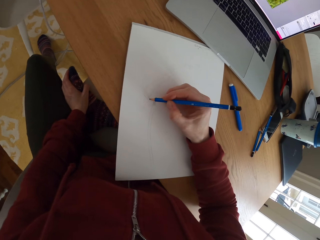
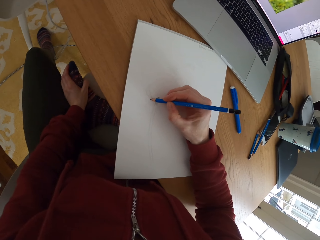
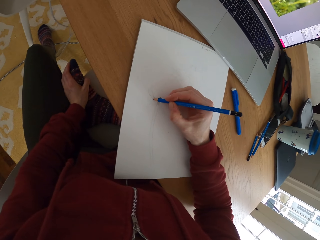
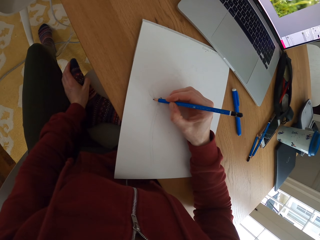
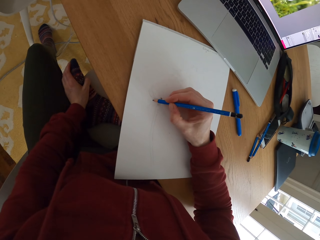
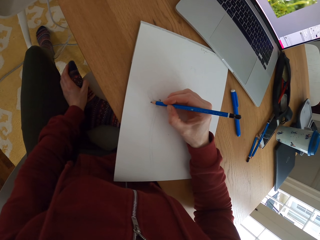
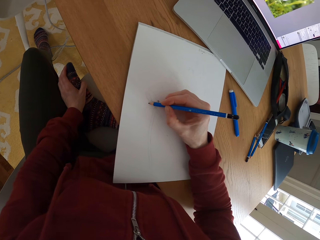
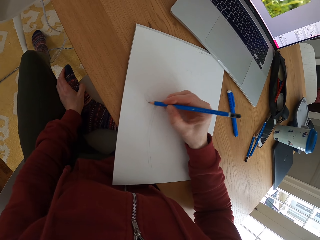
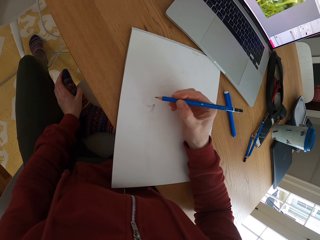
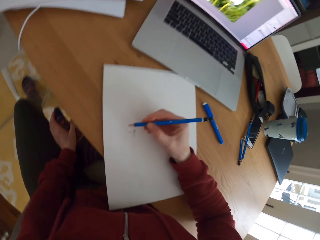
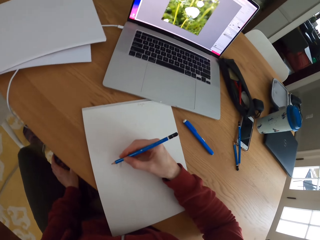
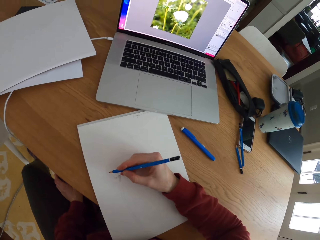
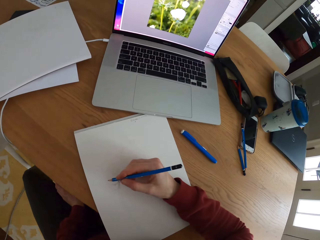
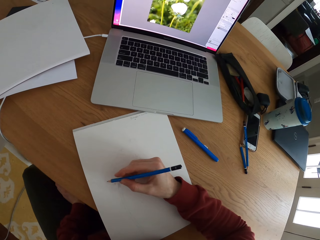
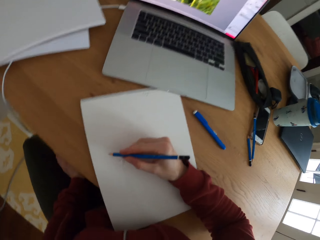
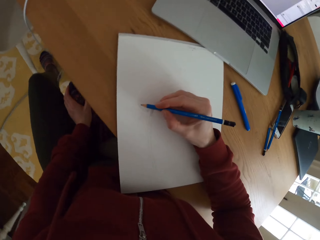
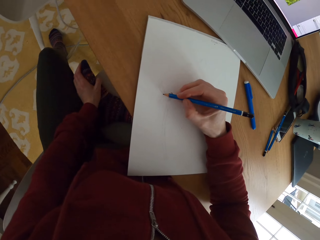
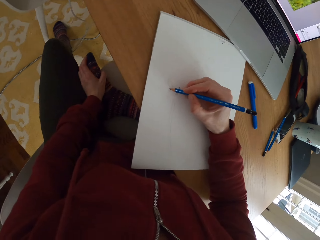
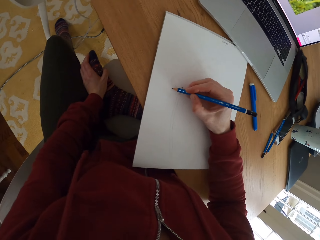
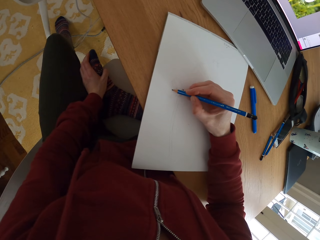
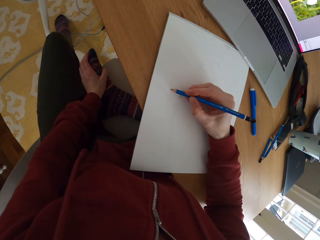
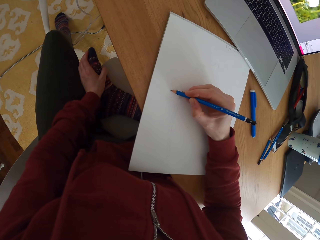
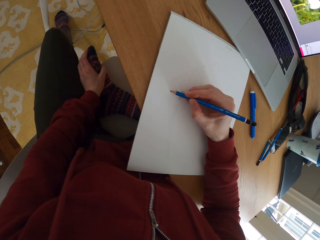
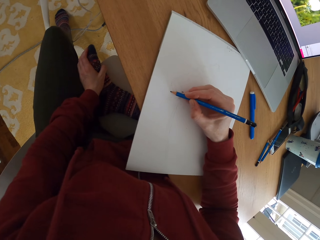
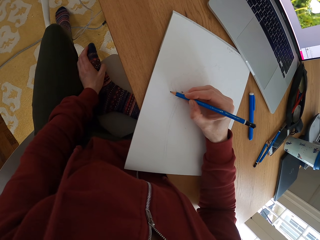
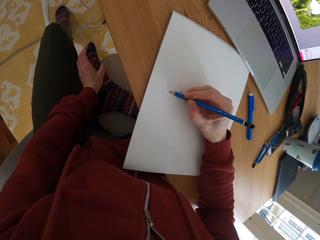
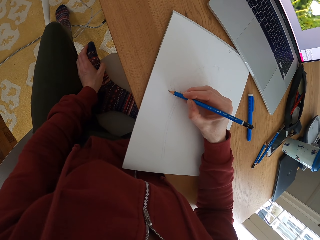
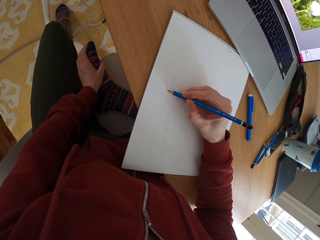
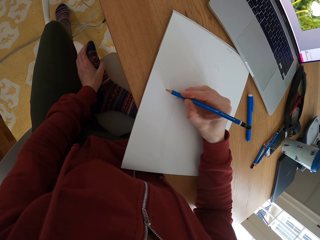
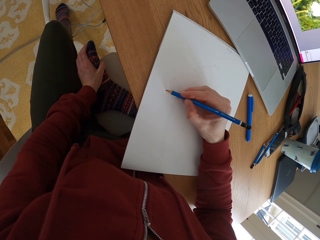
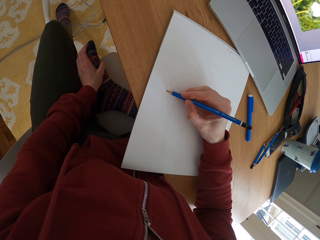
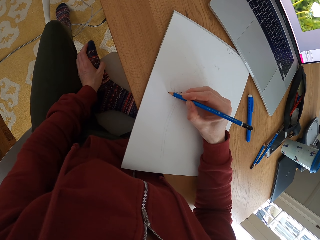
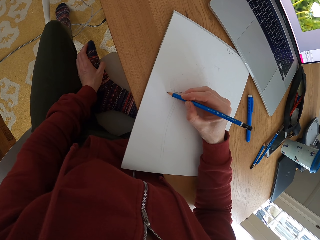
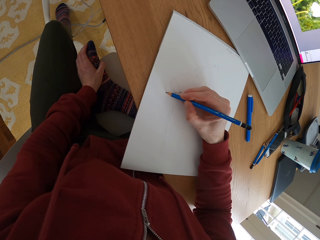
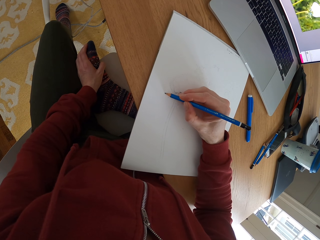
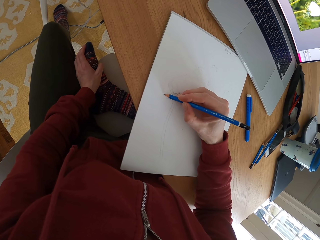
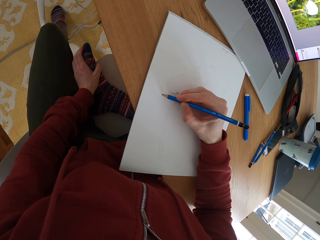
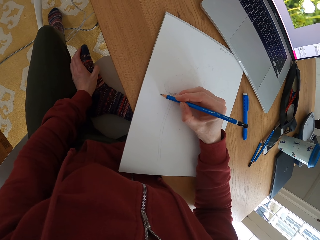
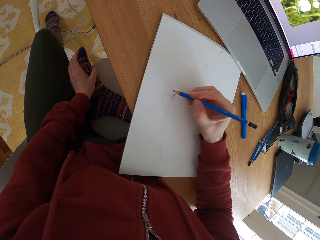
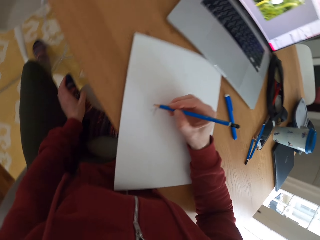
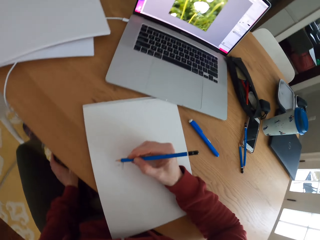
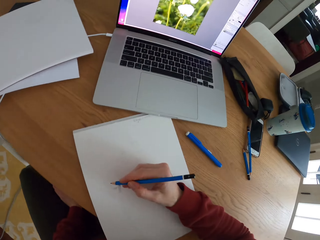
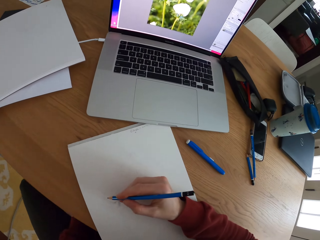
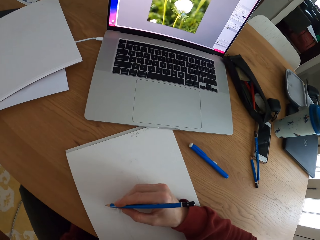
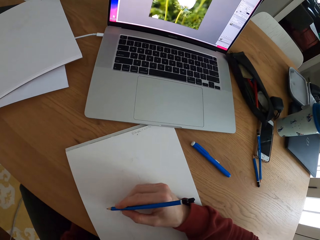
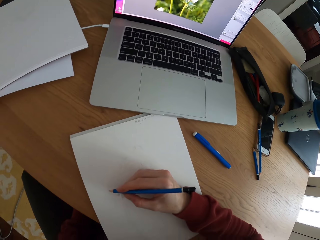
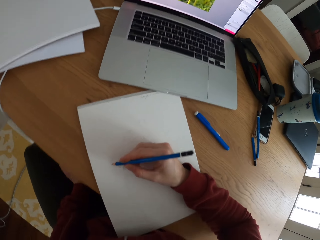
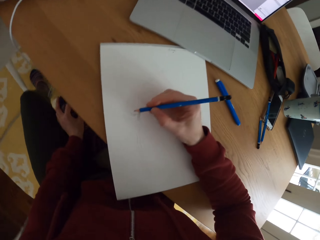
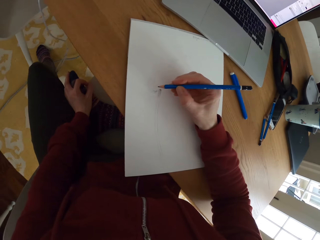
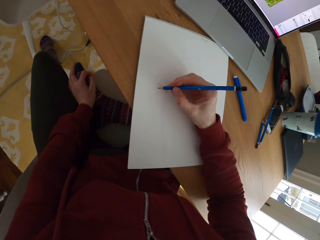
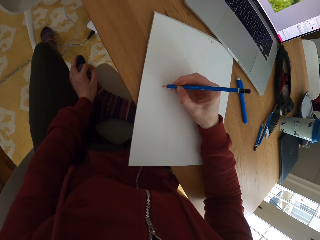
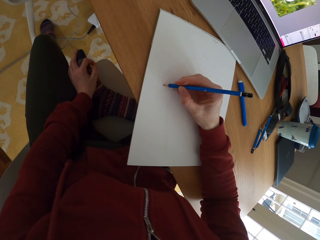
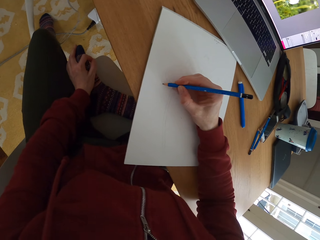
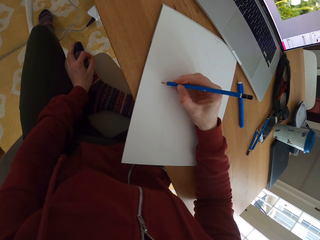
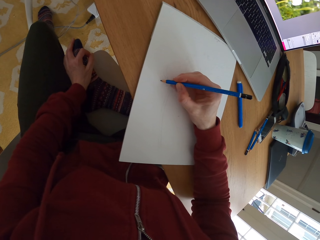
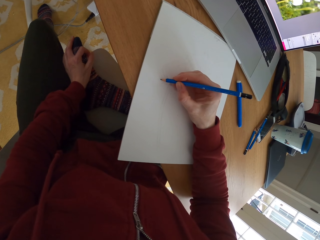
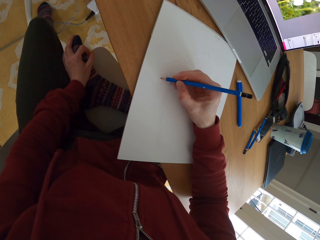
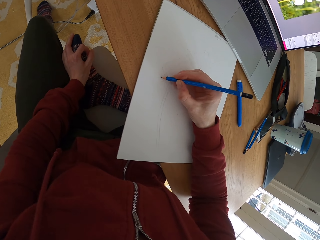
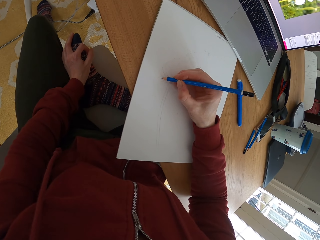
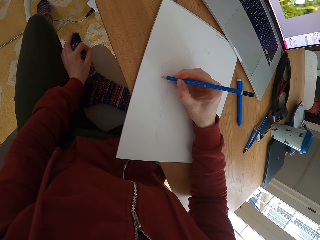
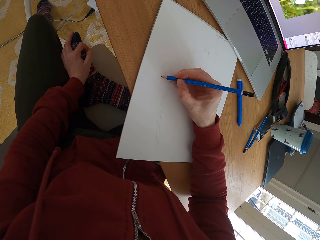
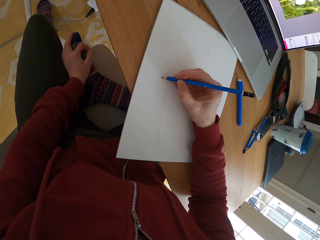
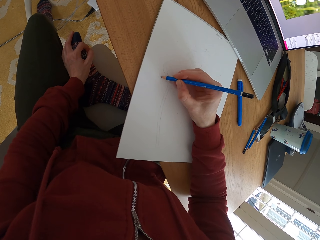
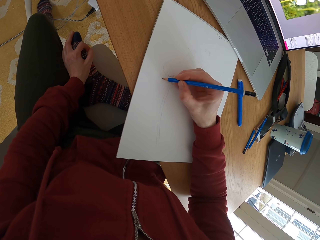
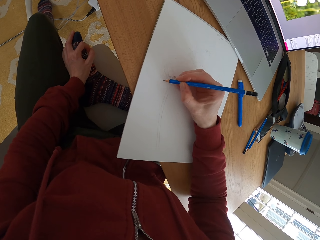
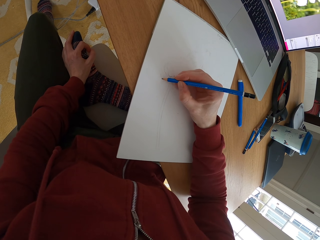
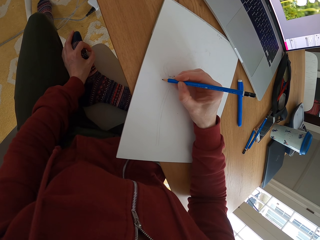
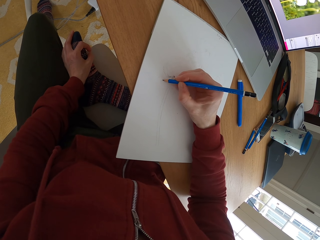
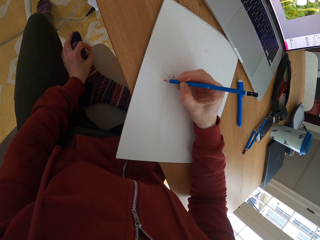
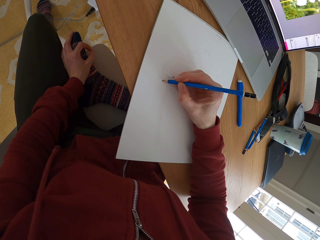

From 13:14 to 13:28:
The camera wearer draws a sketch. They stare at the laptop. They draw a sketch. They stare at the laptop. They draw a sketch.

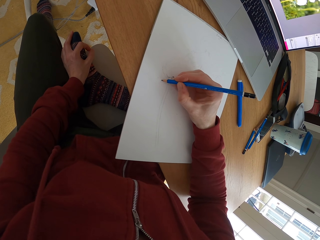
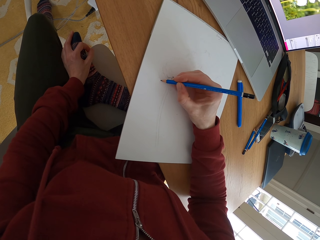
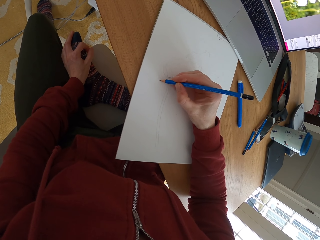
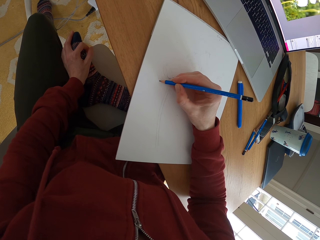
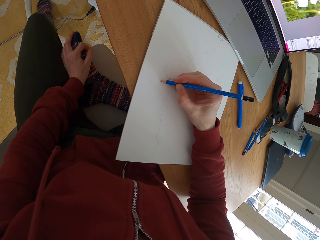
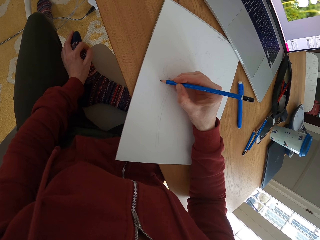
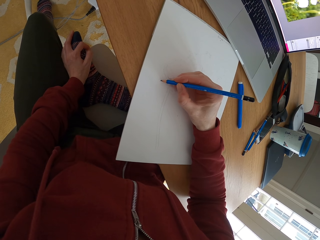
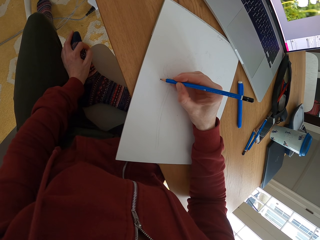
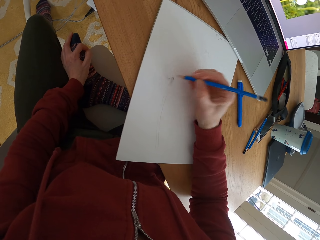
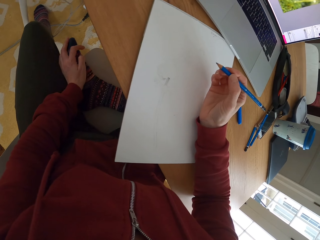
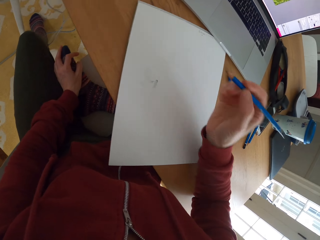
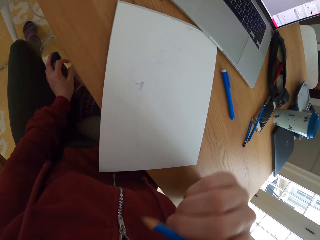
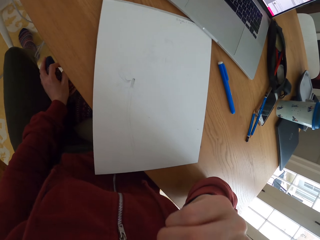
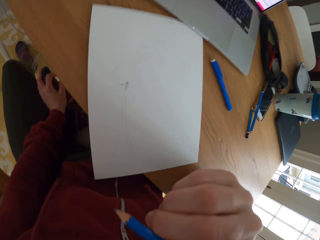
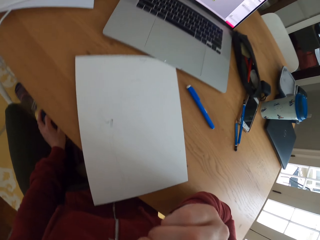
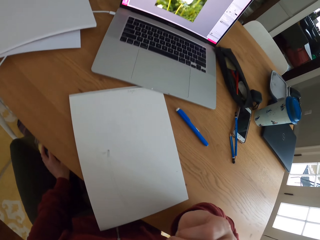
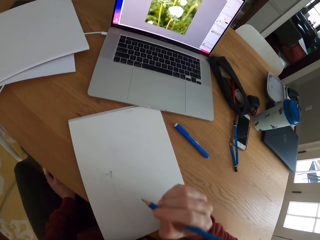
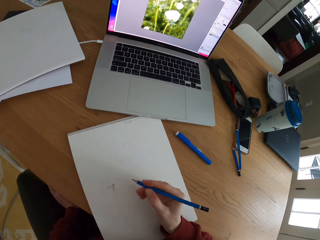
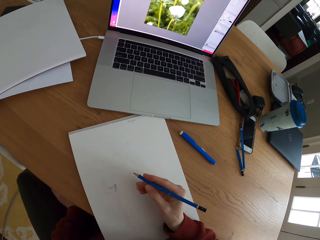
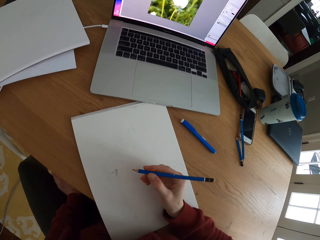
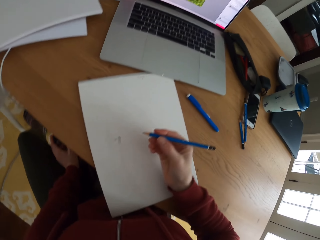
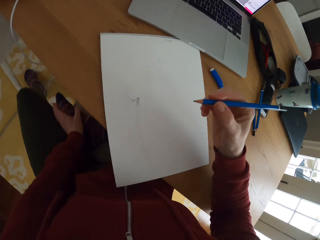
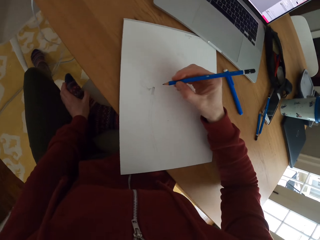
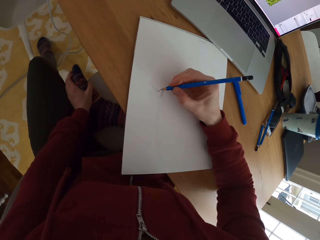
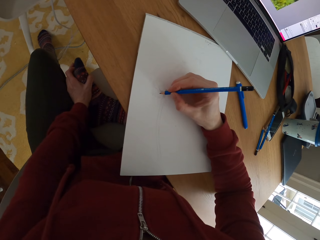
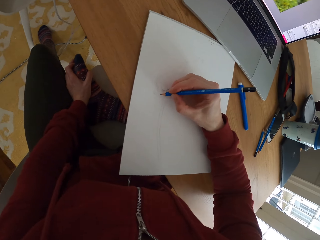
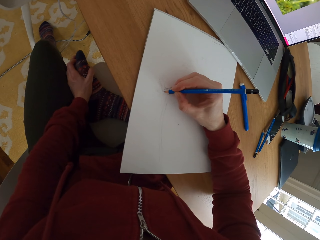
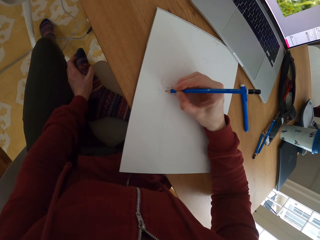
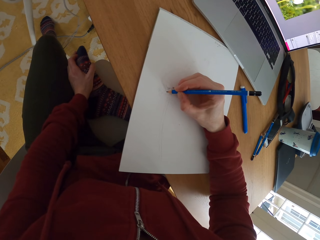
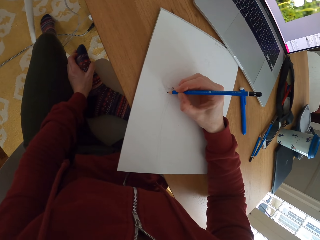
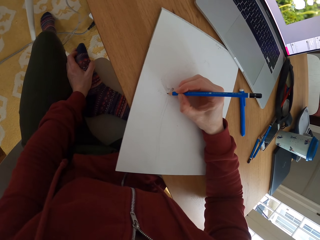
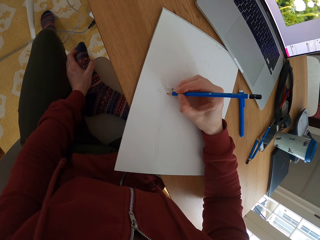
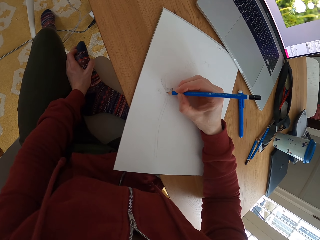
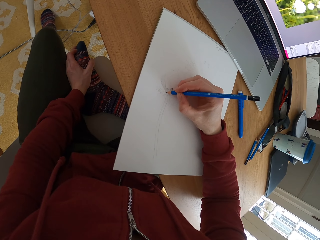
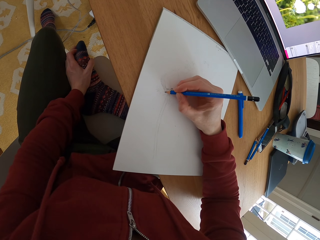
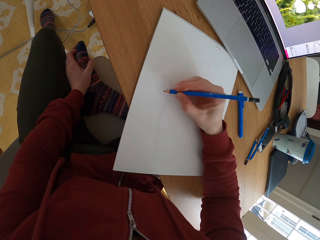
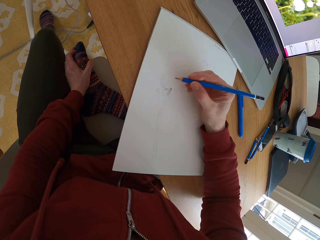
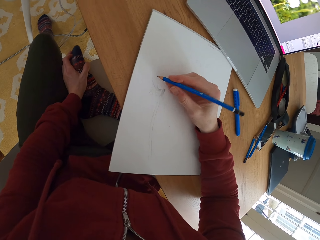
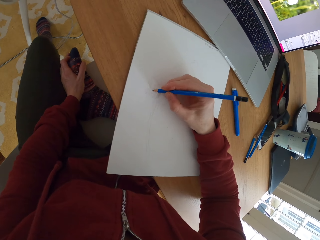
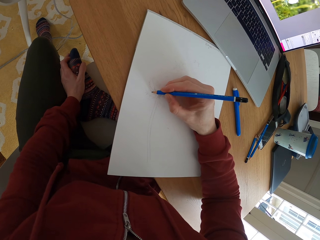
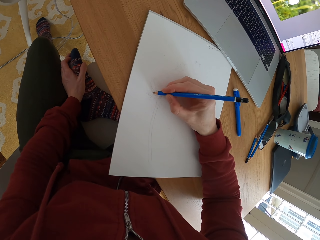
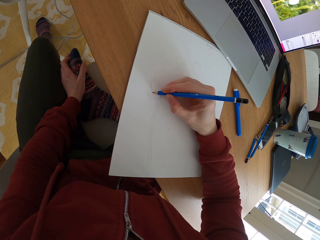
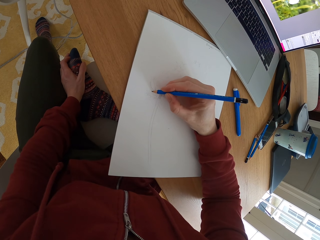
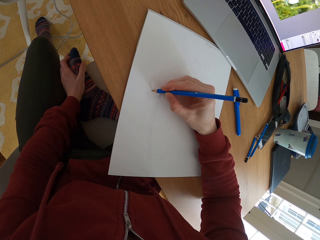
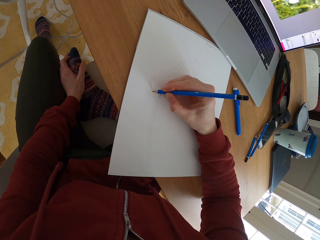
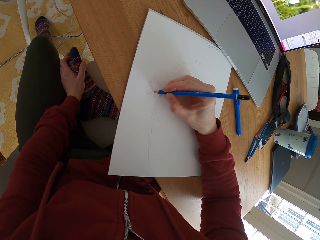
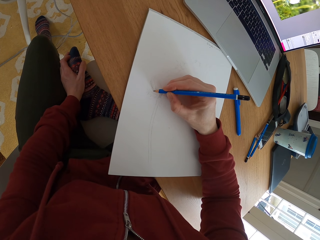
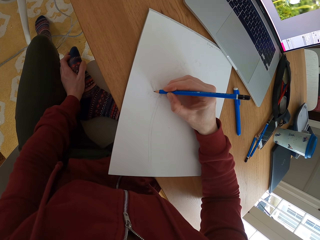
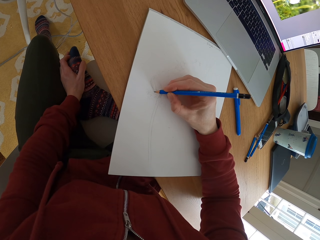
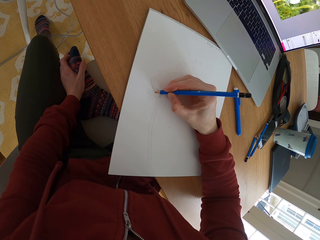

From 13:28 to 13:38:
The camera wearer touches her face. She stops to draw something on a piece of paper. She moves the hand holding the pencil. She draws a sketch on the piece of paper with the pencil.
